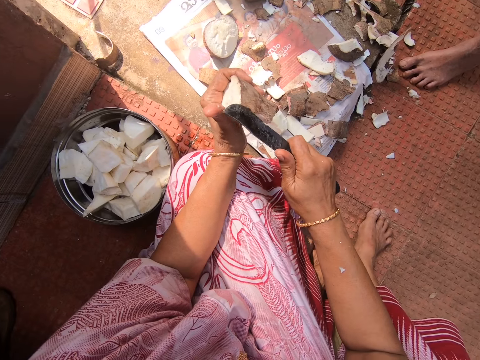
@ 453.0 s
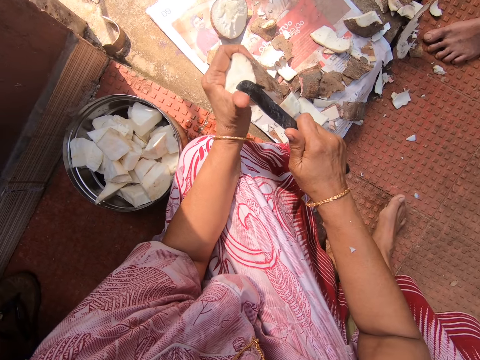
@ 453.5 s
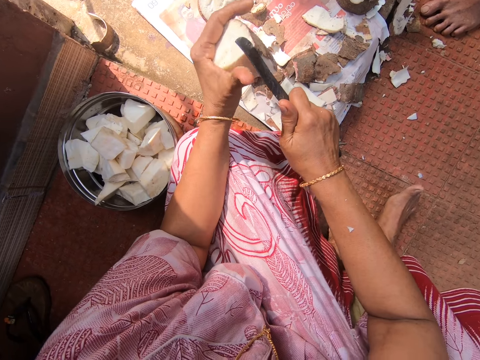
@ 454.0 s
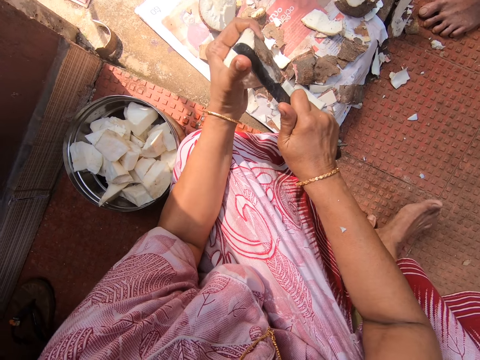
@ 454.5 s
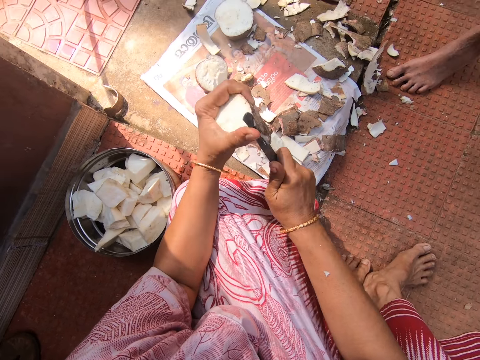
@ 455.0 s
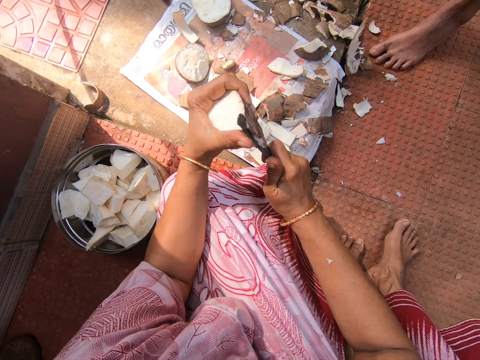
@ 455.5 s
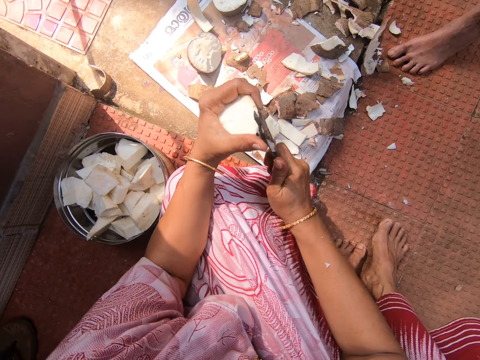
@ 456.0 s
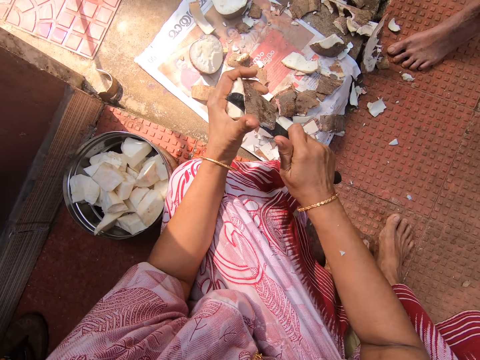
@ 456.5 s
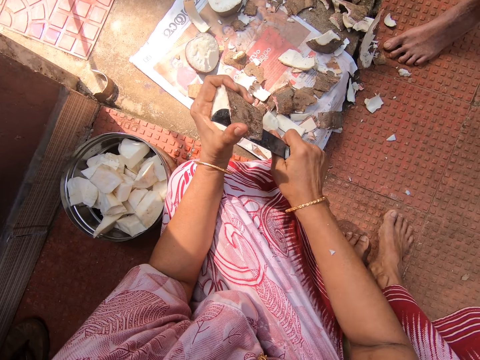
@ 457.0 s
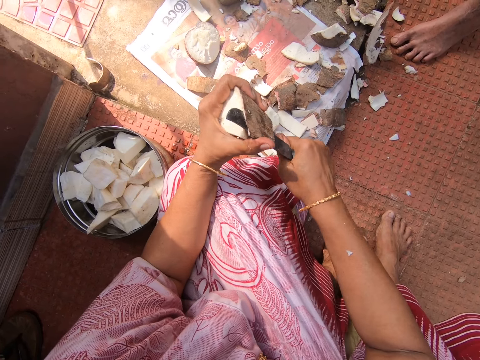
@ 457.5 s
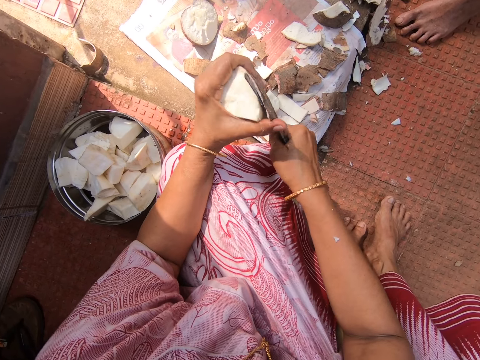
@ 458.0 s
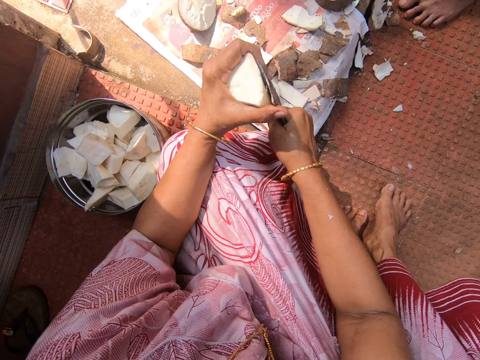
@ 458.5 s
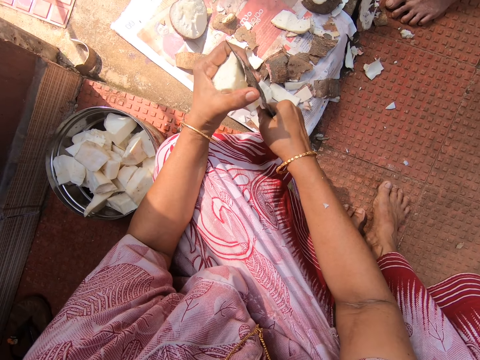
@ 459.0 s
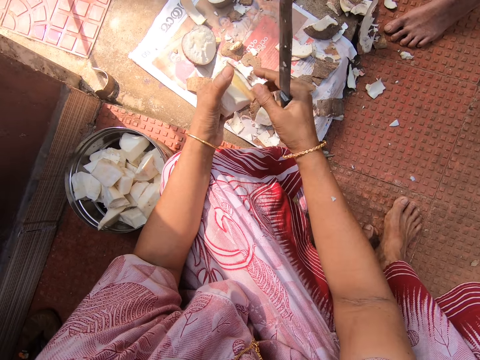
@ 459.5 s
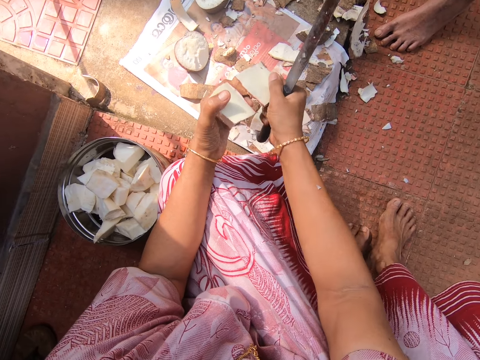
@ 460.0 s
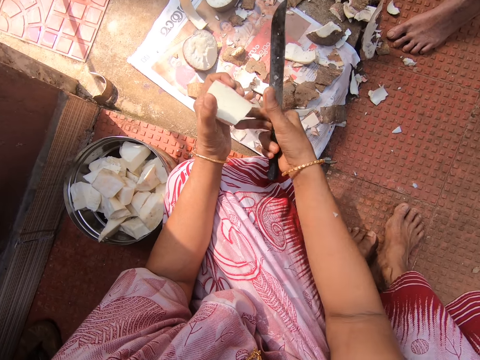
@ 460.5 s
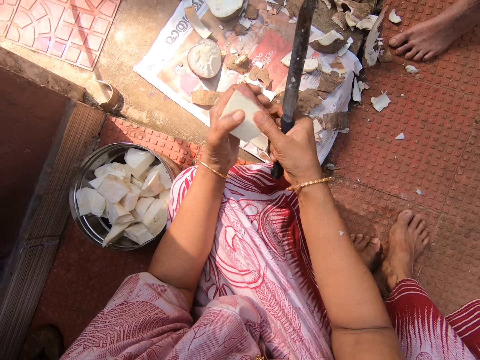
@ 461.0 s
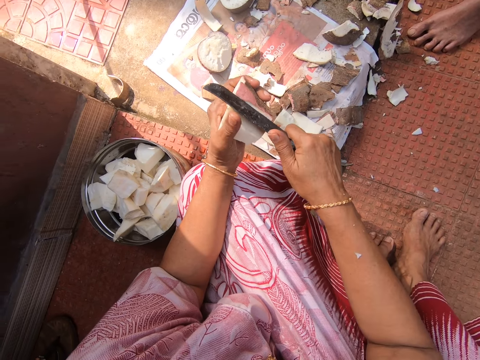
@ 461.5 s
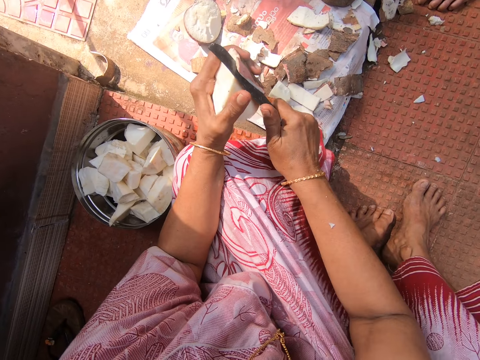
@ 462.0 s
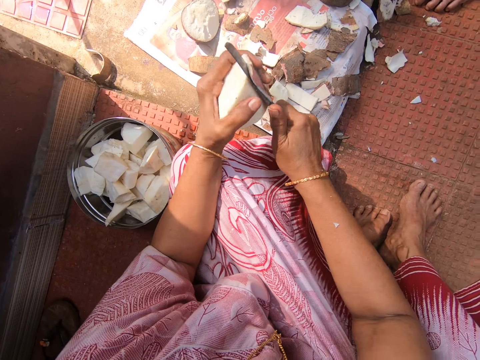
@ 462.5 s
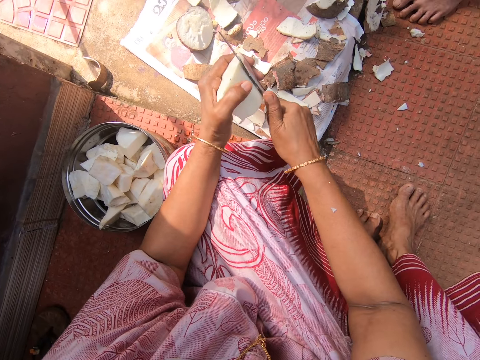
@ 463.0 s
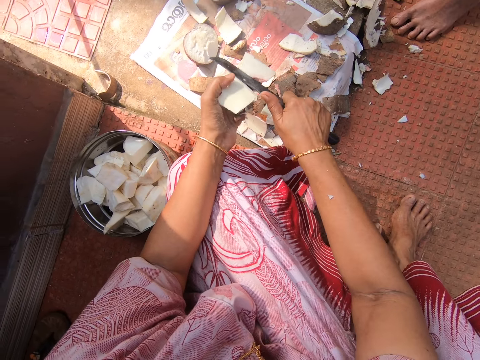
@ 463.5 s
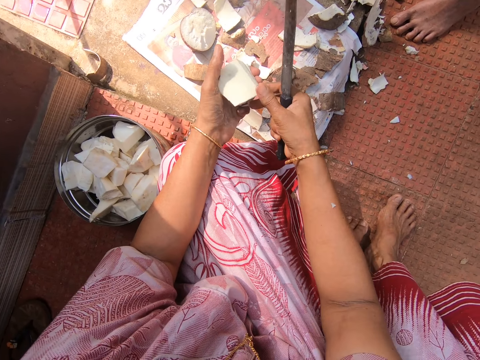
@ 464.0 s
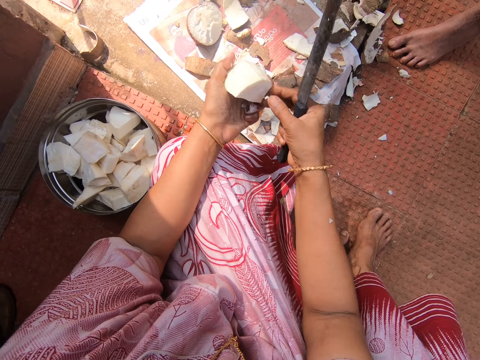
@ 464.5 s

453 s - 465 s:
The camera wearer peels the yam with the knife. They peel the yam with the hand. They peel the yam with the knife.

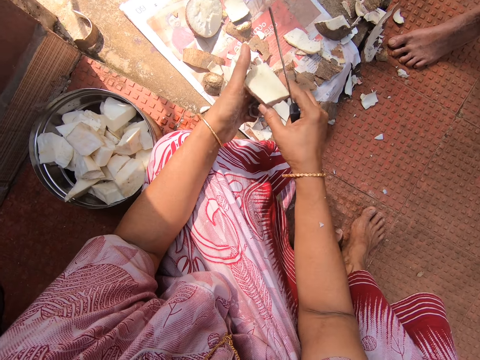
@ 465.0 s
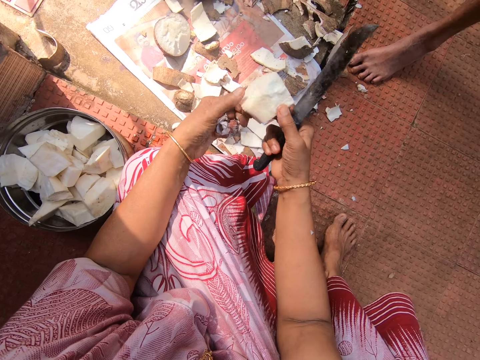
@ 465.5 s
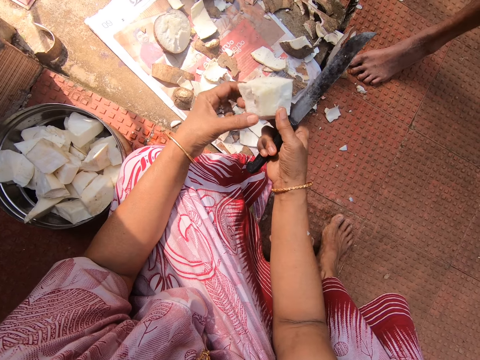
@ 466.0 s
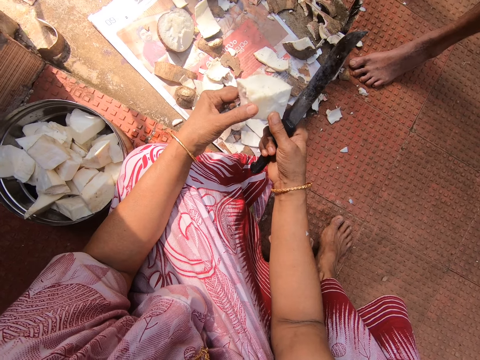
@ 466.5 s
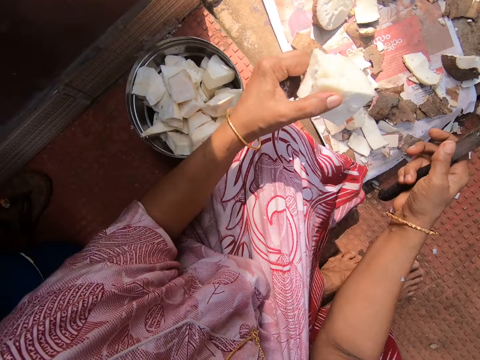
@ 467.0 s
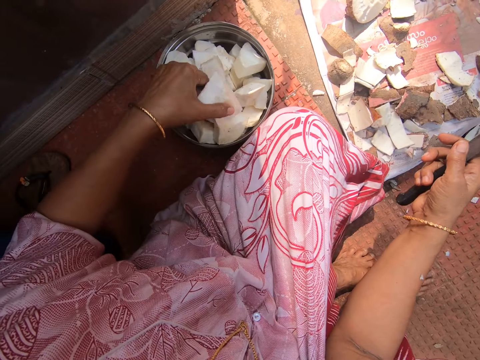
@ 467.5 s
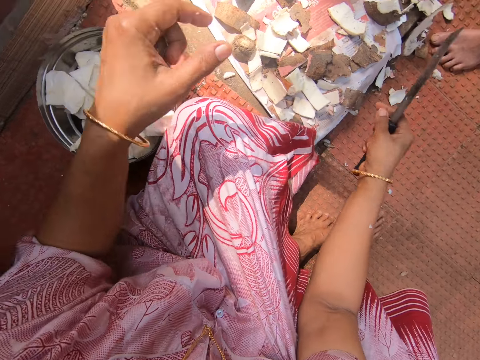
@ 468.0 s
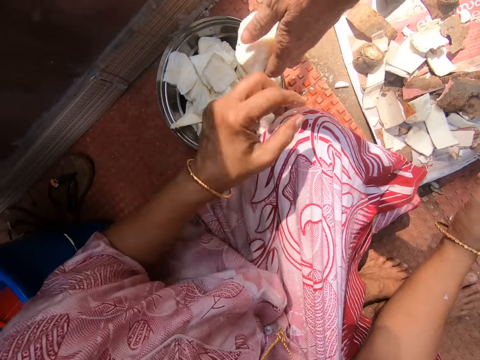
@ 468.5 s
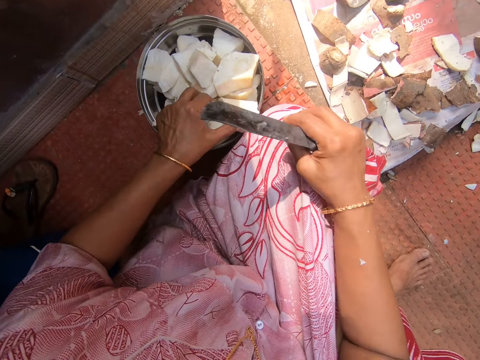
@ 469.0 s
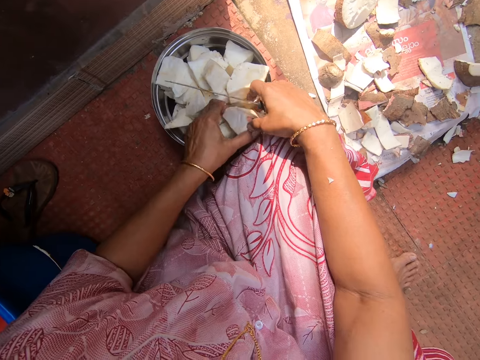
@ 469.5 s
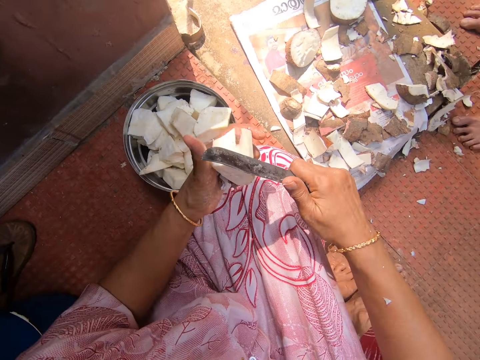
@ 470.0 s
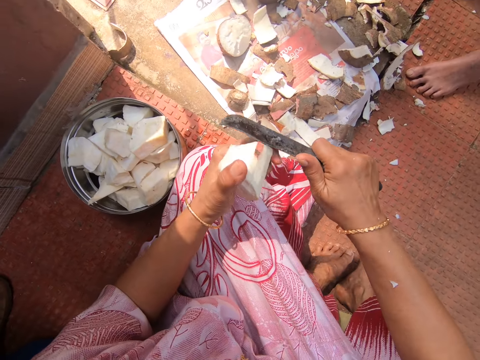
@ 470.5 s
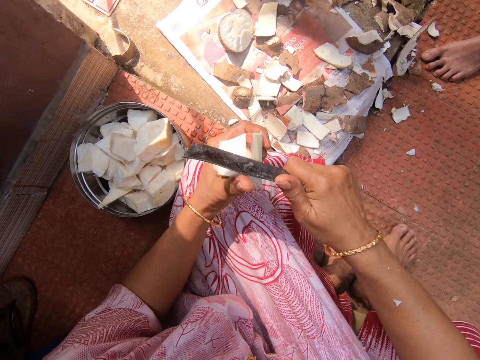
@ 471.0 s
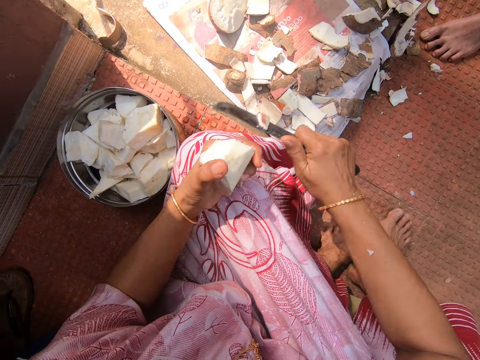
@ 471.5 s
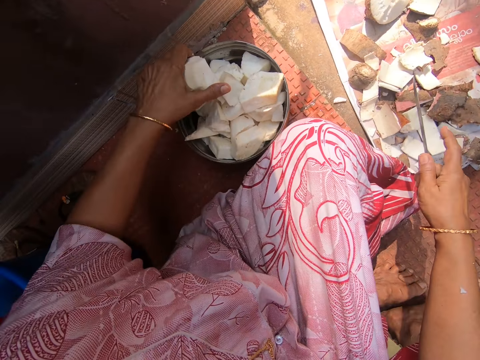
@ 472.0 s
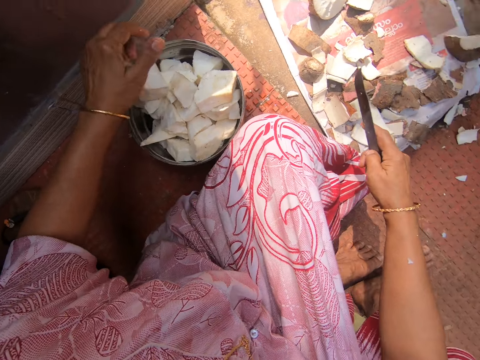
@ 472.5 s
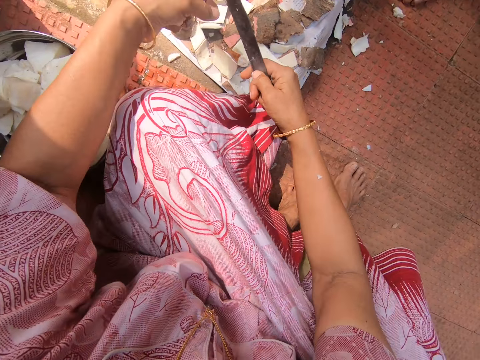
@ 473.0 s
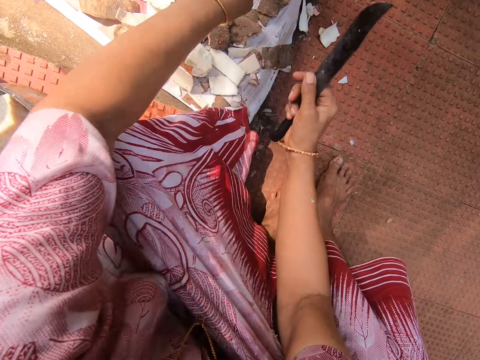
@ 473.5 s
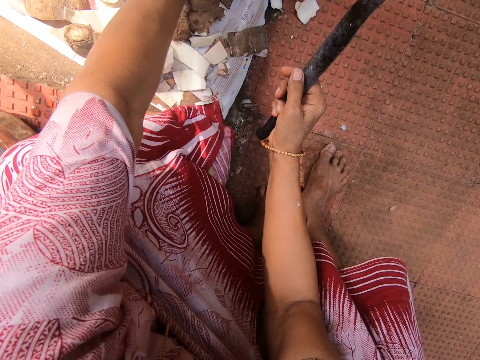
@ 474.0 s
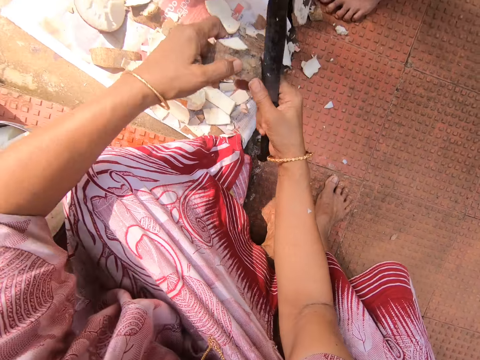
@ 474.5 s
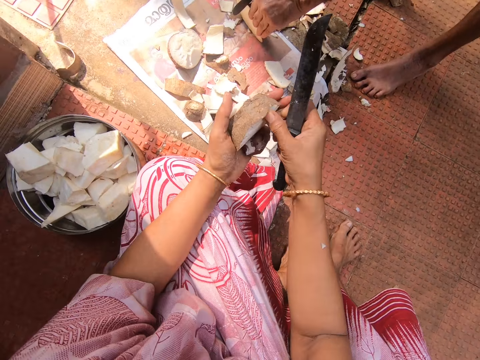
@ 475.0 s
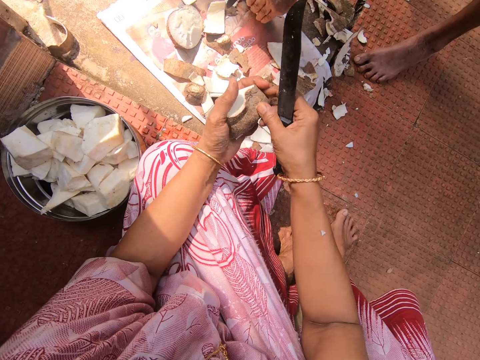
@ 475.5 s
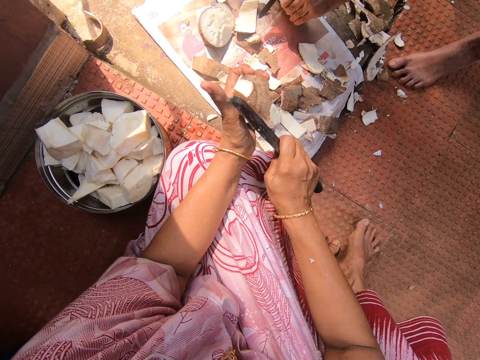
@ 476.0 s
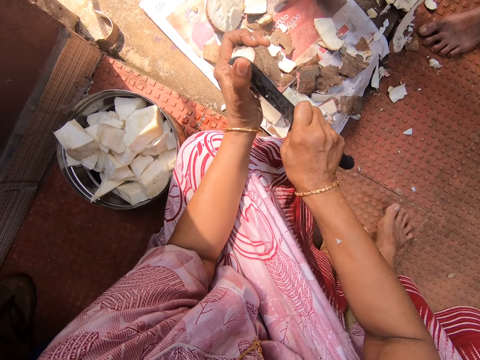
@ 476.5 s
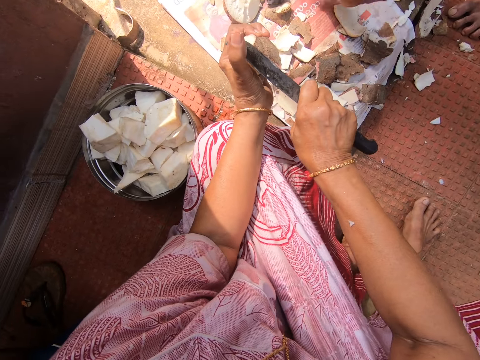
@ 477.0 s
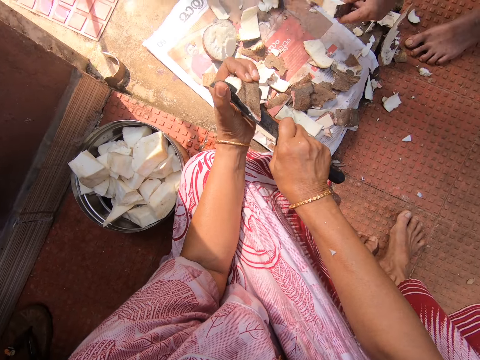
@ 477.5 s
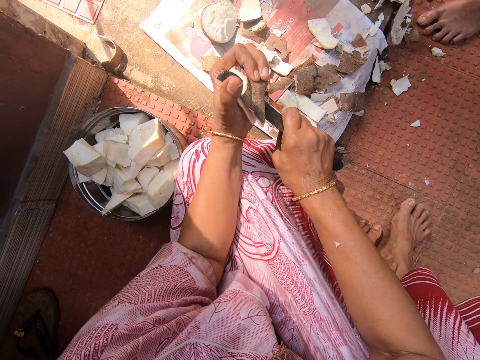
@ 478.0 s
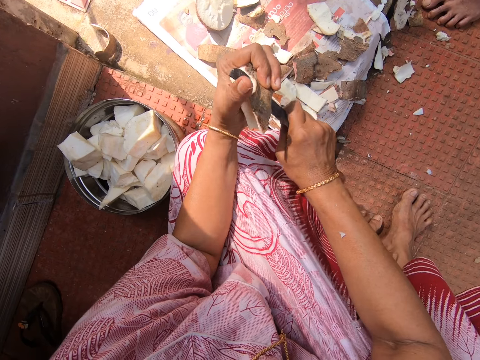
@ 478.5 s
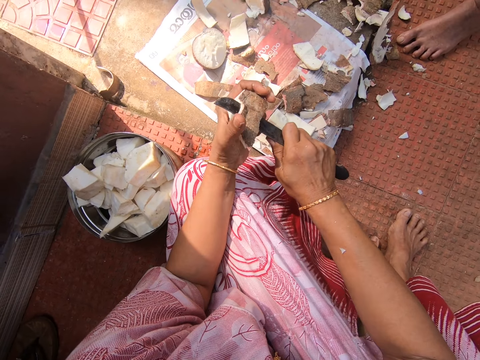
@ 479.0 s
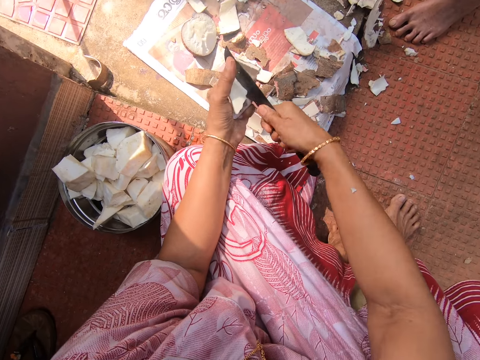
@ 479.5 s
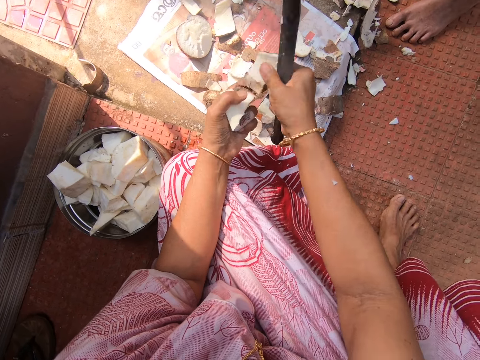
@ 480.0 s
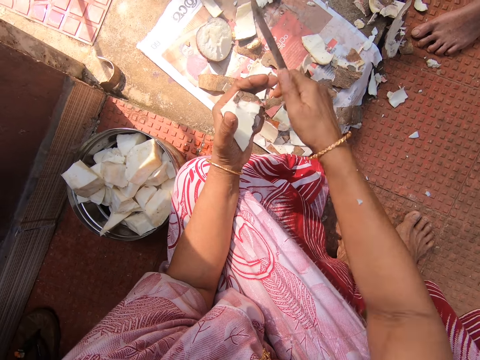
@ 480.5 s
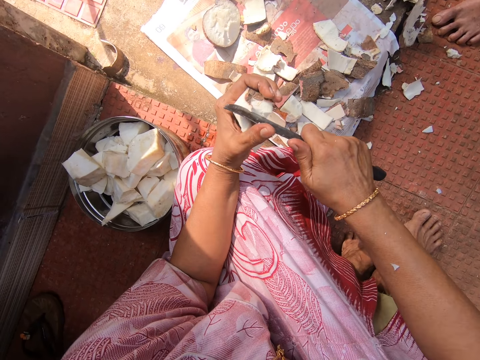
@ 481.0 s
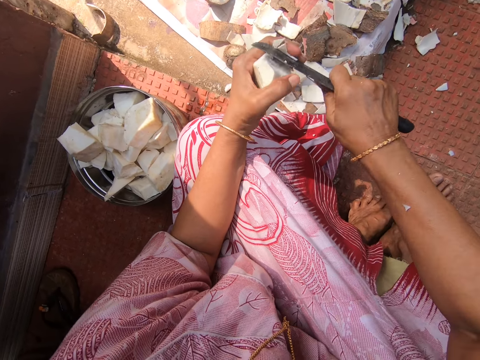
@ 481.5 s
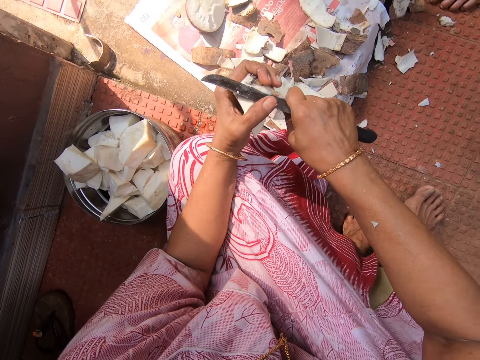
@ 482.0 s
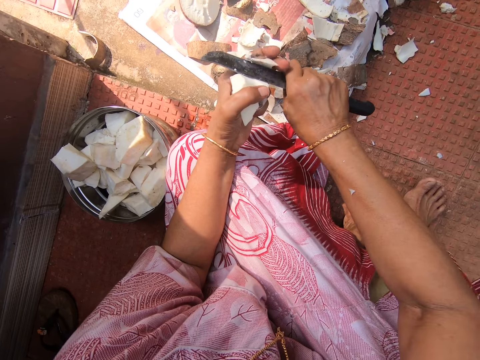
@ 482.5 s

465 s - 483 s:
The camera wearer turns the yam or cassava. They look at the cassava. They put the cassava in the bucket. They take the cassava from the bucket. They peel the cassava. They put the cassava in the bucket. They pick another cassava from the floor. They peel the cassava. They drop the skin. They peel the yam.
